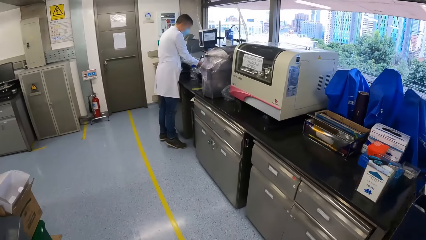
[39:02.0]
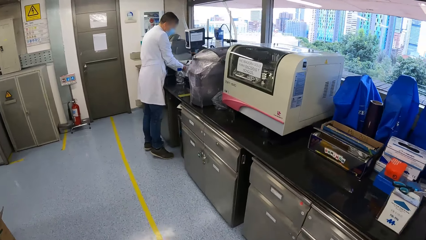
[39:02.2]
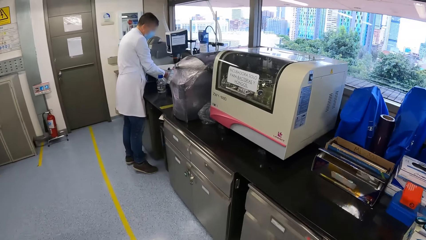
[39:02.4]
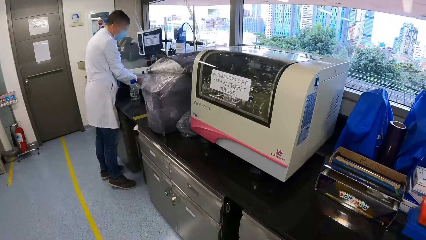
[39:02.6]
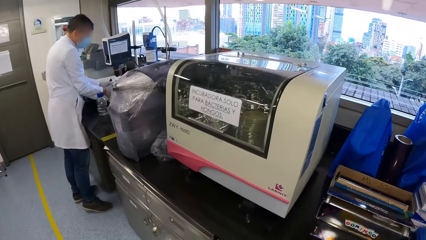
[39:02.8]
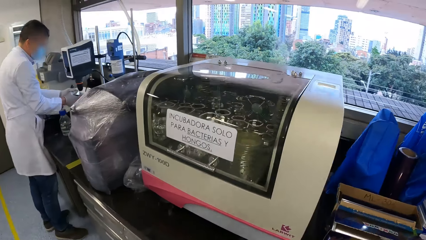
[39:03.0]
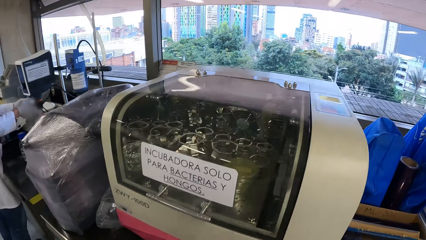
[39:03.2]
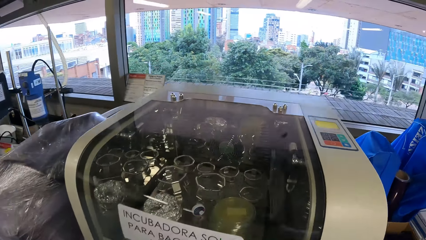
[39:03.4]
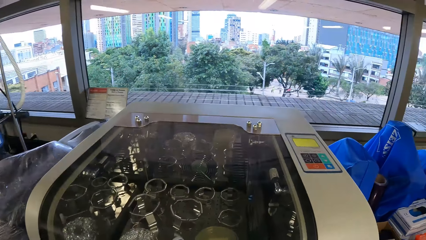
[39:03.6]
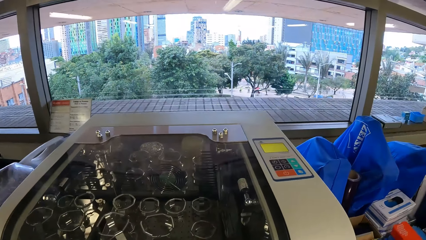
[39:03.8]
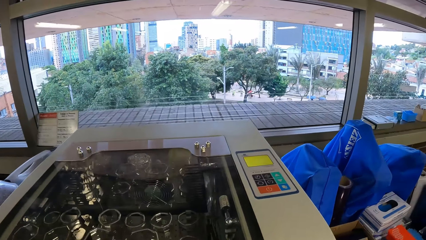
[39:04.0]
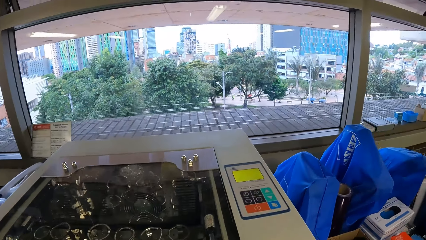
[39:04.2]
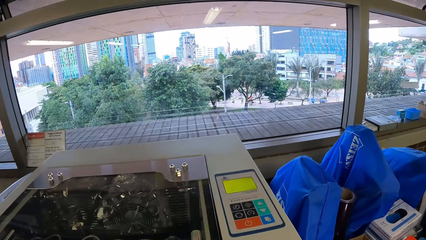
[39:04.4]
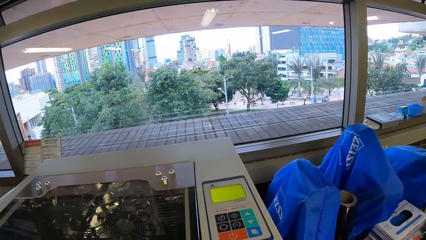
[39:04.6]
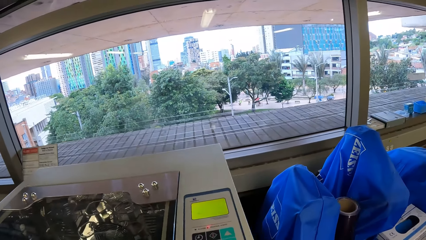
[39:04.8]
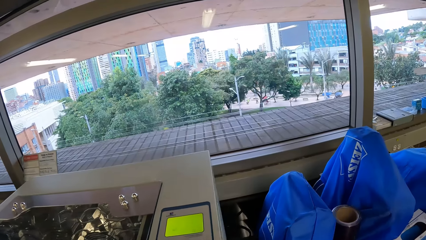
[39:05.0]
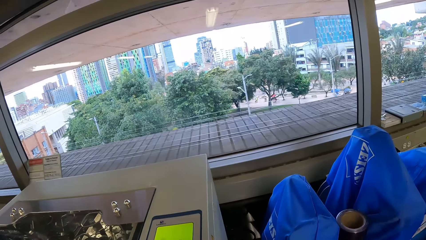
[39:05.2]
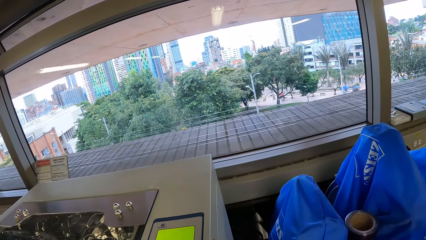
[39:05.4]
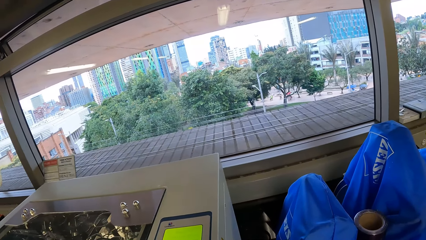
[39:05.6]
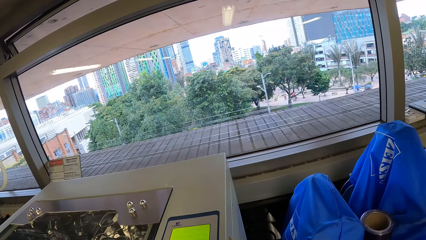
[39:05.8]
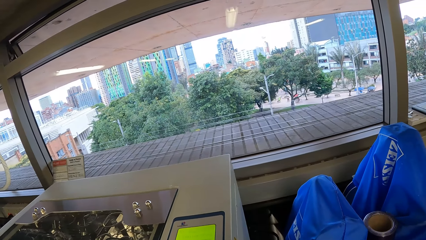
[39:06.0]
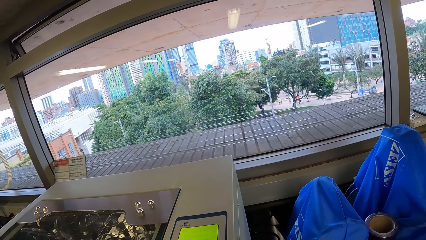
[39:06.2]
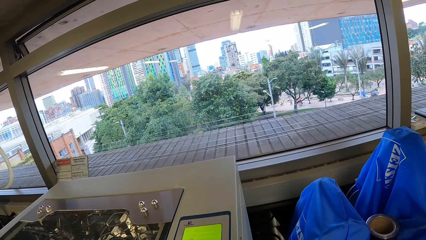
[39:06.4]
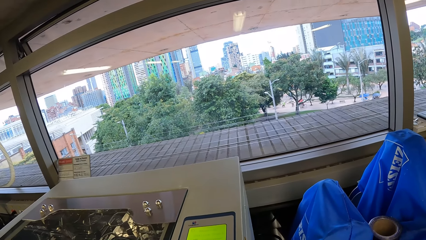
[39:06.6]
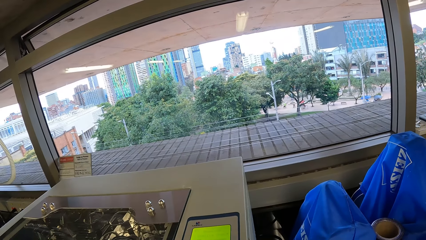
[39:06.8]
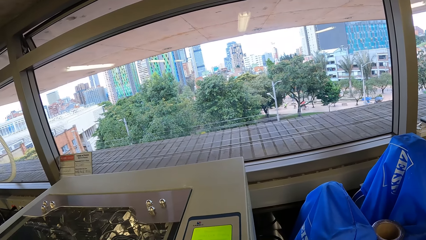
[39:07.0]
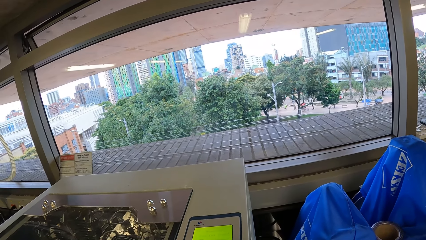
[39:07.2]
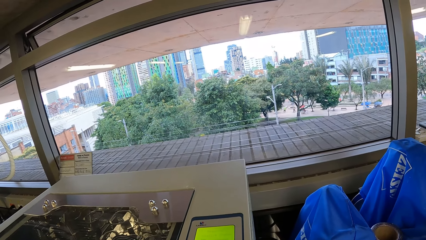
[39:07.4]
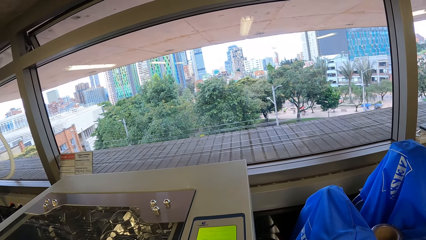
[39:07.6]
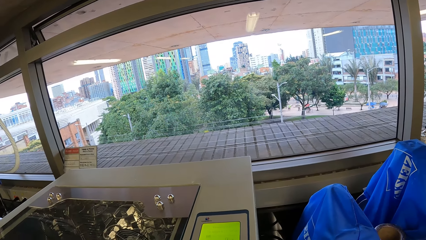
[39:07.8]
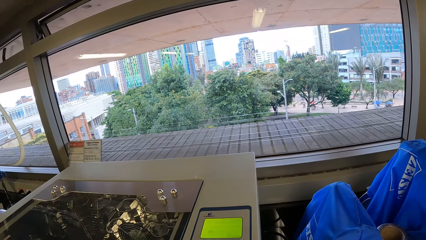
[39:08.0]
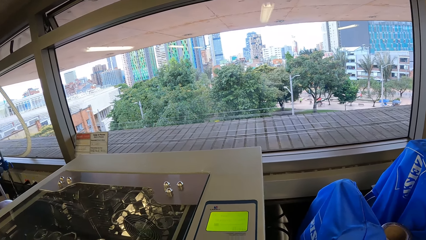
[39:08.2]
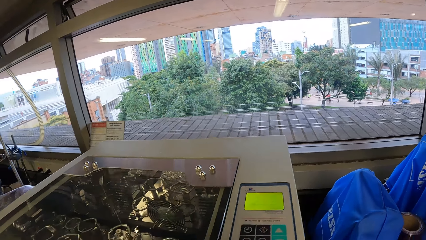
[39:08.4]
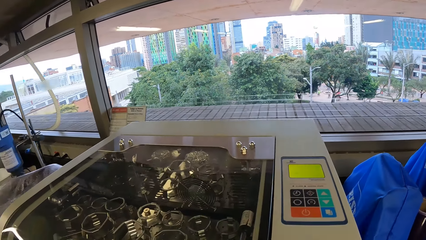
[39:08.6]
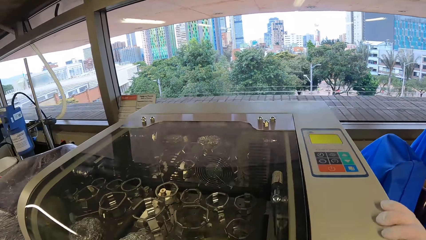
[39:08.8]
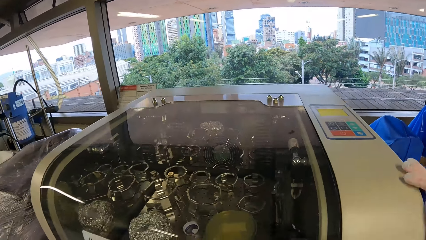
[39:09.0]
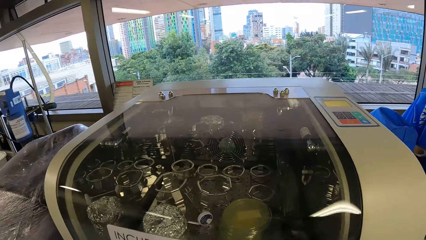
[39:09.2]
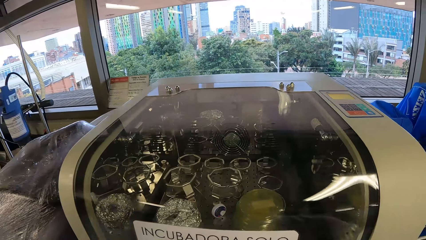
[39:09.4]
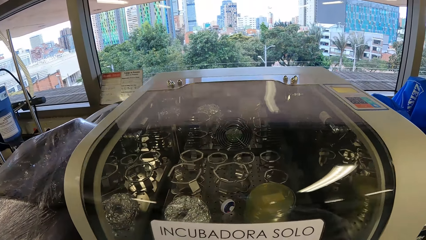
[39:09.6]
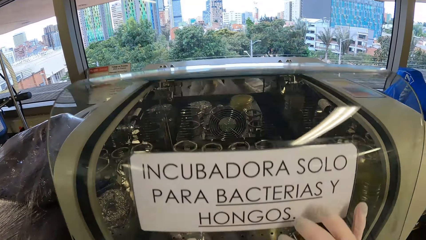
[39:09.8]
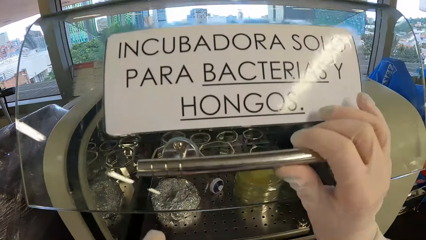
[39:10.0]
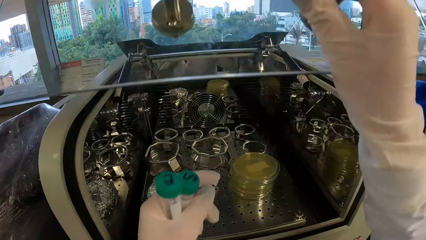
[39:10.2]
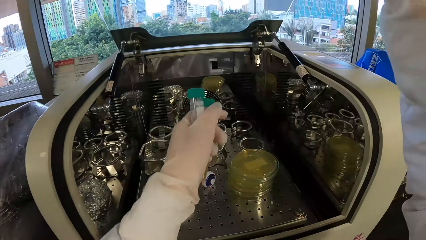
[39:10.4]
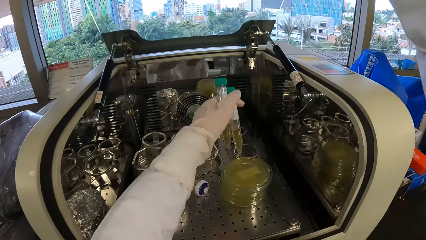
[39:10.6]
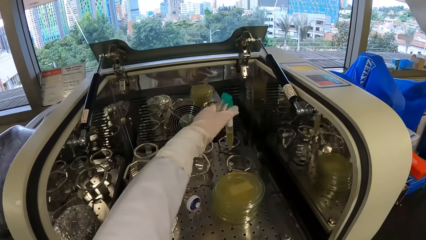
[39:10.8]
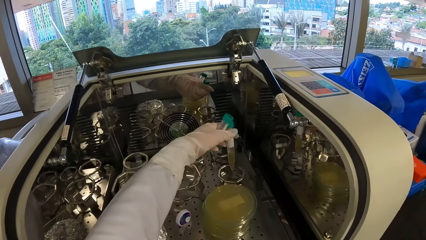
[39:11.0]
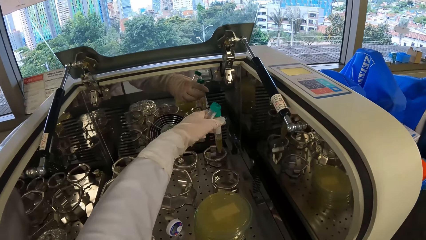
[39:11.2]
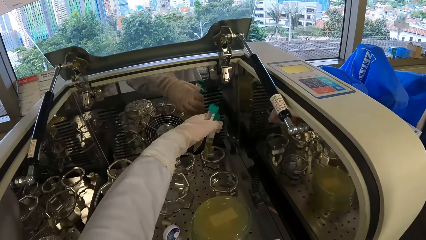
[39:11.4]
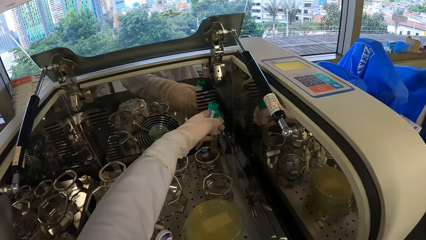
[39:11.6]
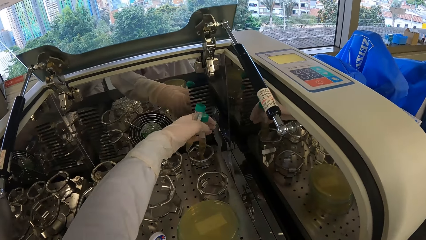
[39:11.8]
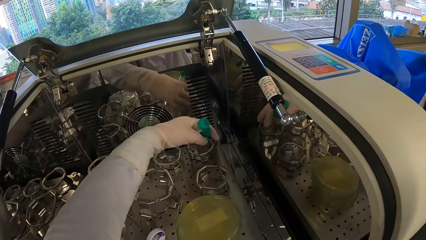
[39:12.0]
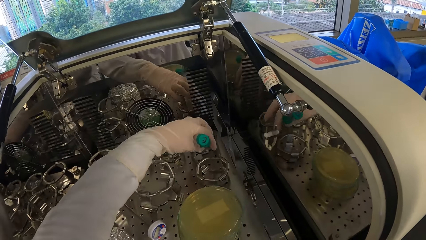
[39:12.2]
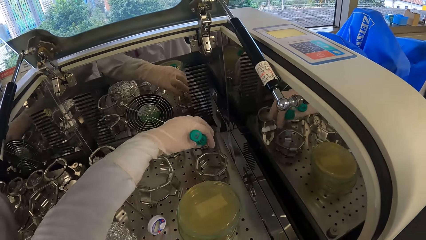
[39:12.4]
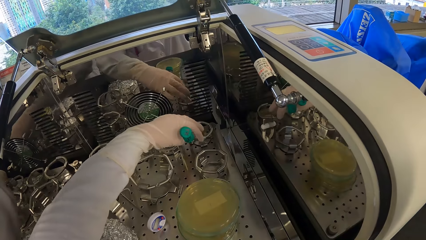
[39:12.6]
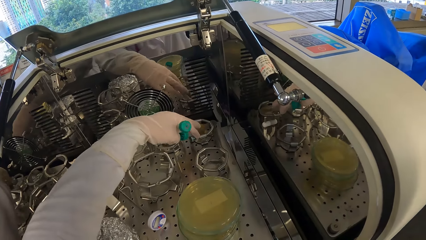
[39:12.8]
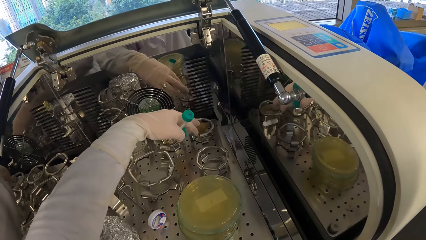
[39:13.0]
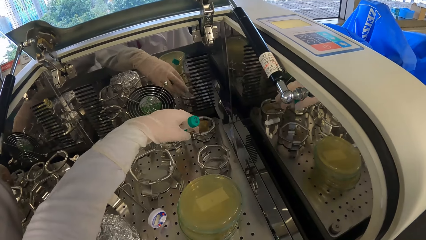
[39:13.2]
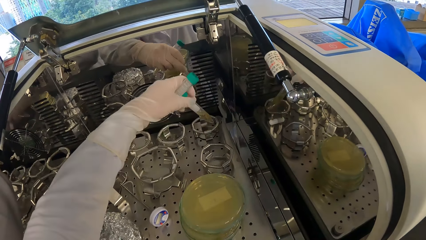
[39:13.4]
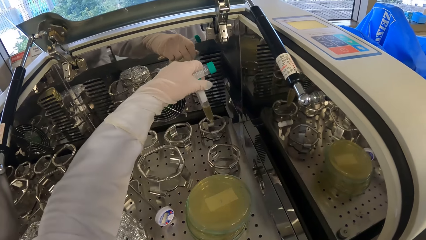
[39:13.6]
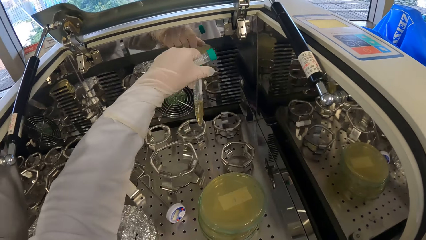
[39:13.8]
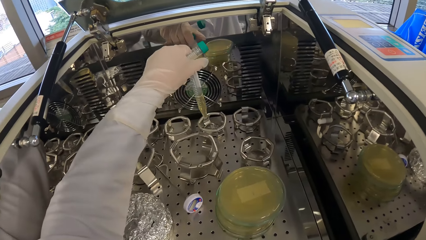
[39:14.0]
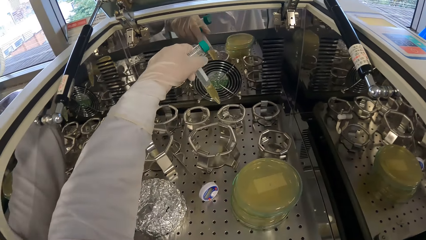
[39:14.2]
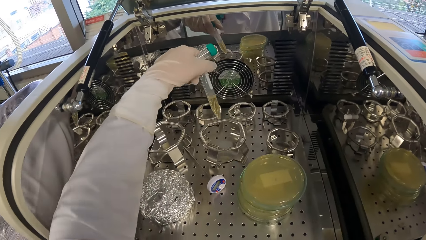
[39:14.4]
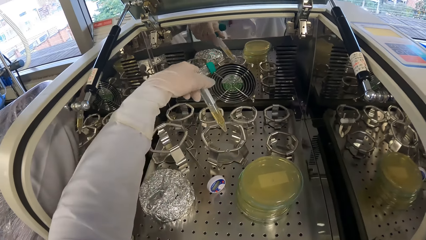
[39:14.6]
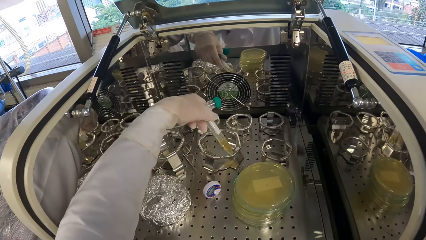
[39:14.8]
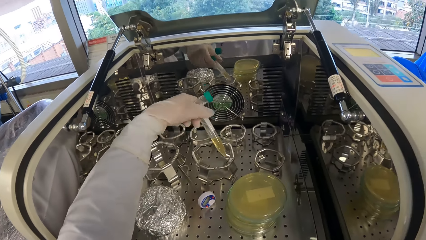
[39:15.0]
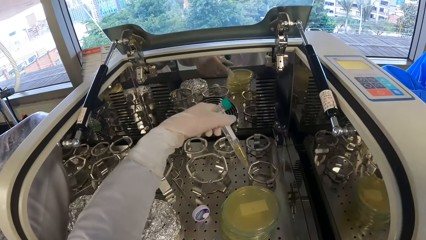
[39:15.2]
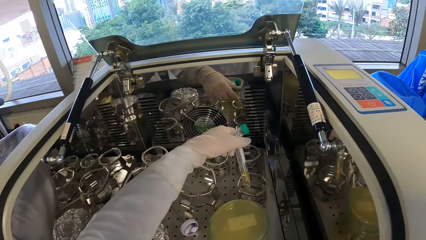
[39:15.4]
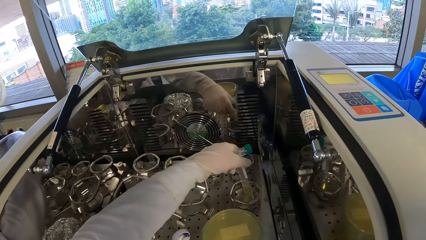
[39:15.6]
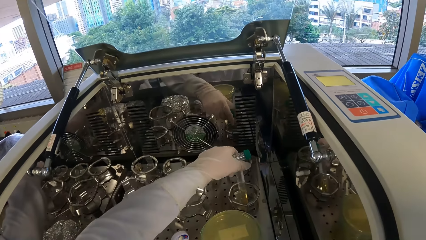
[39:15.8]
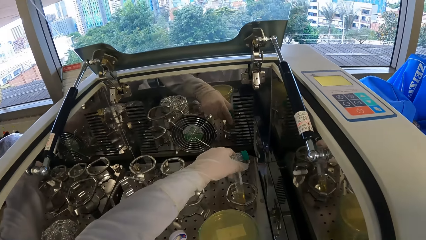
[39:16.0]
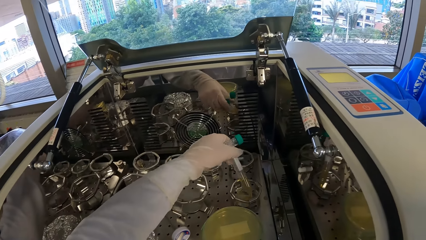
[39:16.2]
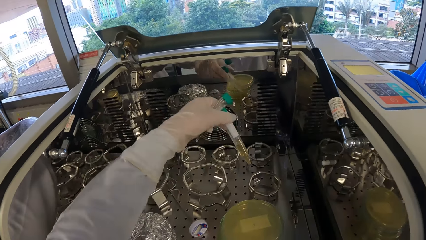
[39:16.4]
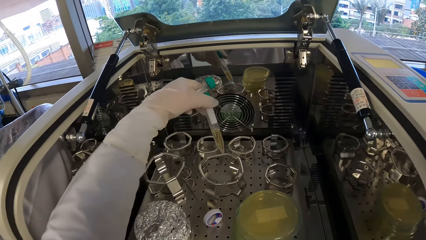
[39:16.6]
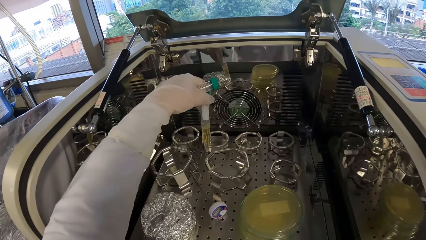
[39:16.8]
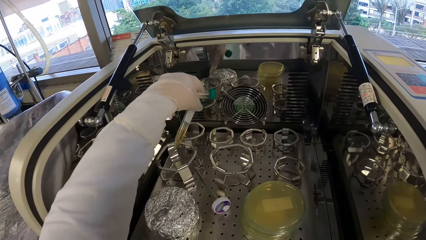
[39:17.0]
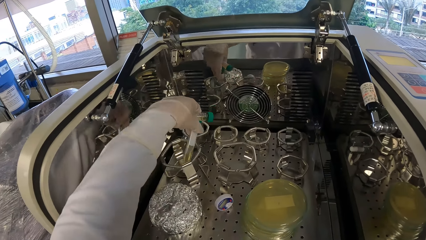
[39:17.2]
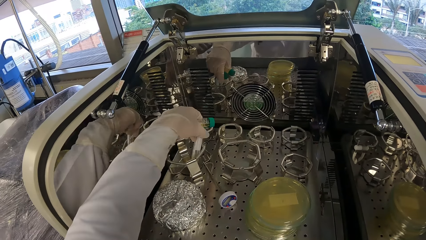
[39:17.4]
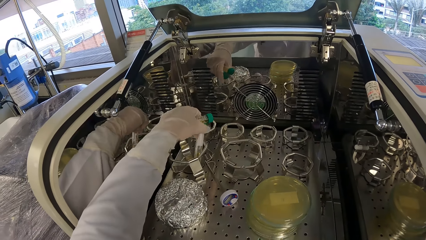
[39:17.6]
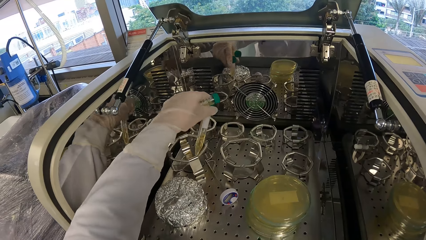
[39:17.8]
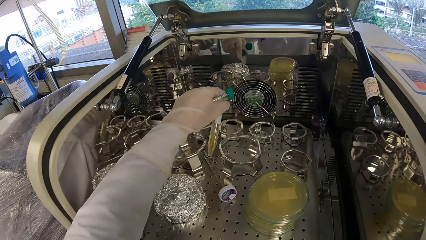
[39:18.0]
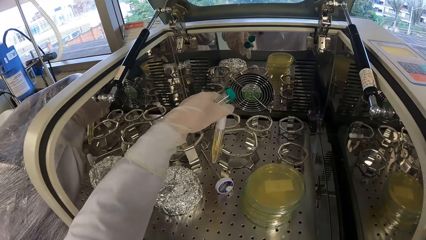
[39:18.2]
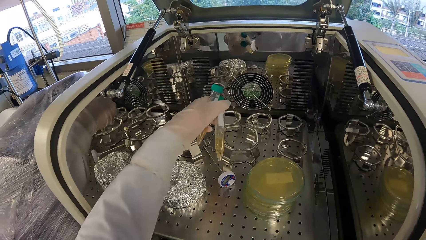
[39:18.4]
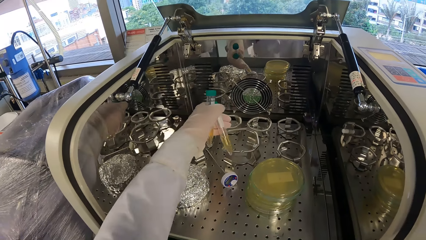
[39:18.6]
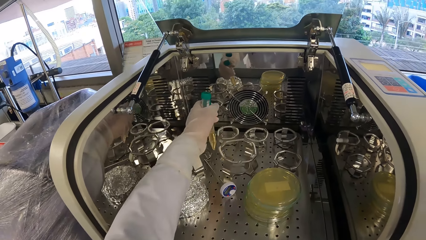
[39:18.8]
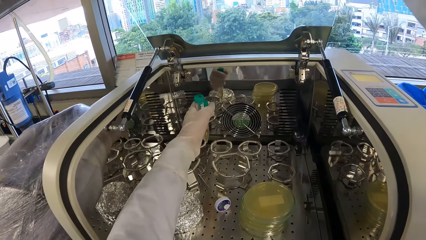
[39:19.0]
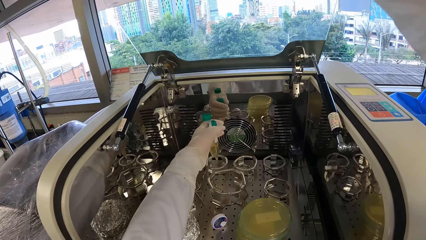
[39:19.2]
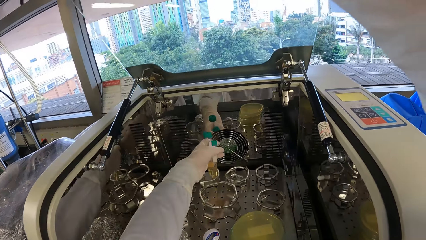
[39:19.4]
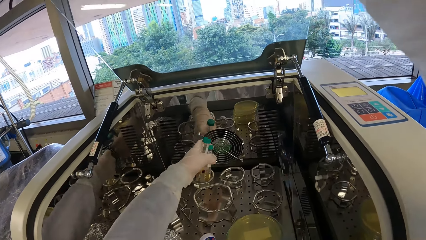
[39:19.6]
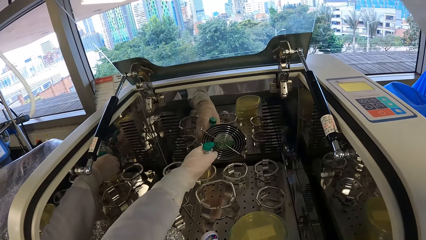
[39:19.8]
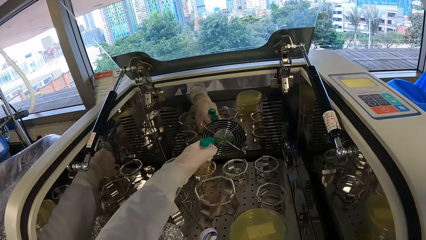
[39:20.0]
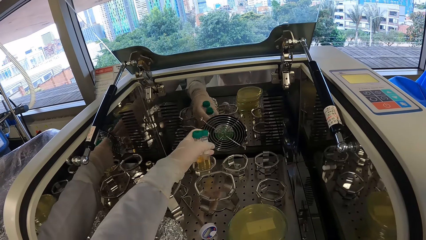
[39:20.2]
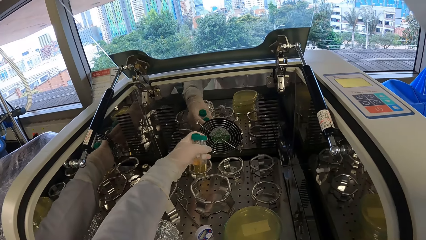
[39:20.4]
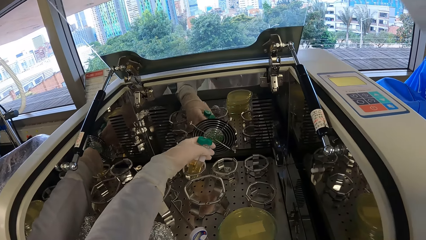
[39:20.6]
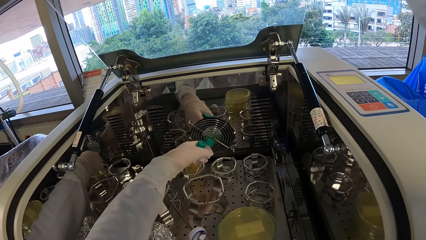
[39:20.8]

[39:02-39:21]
The camera wearer stares at the incubator. She opens the incubator with her right hand. She places the specimen containers in the incubator with her left hand.
